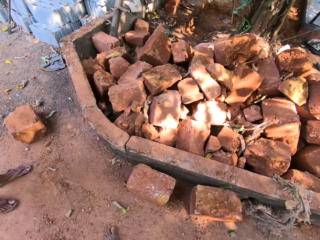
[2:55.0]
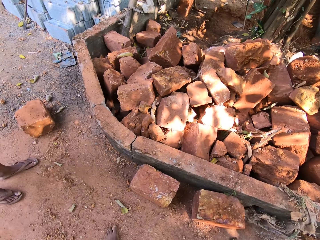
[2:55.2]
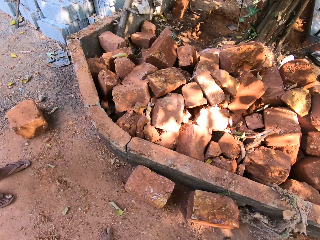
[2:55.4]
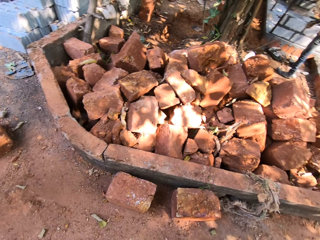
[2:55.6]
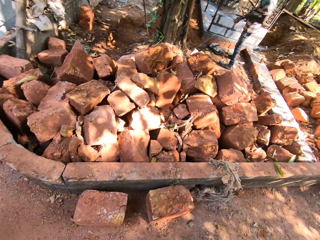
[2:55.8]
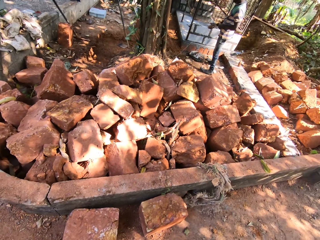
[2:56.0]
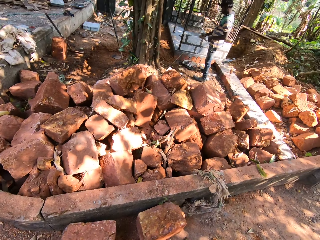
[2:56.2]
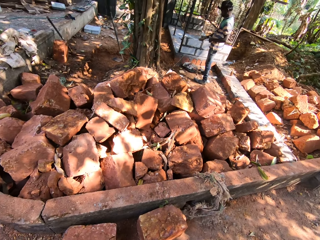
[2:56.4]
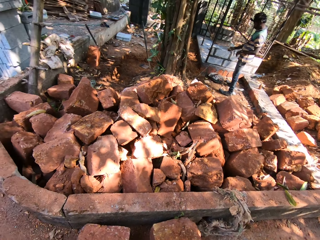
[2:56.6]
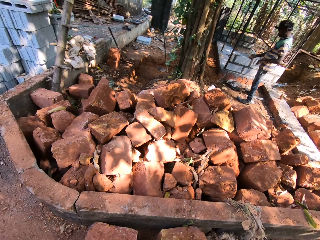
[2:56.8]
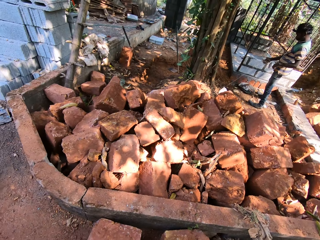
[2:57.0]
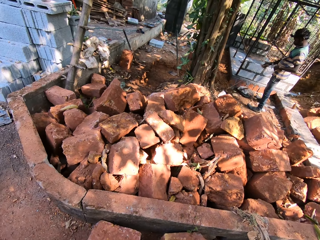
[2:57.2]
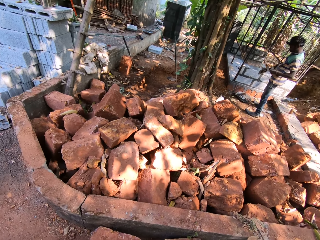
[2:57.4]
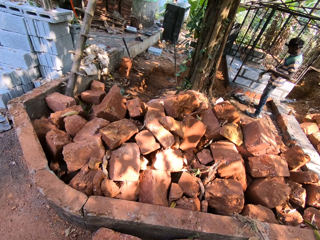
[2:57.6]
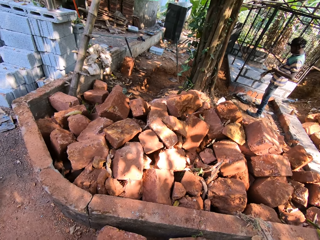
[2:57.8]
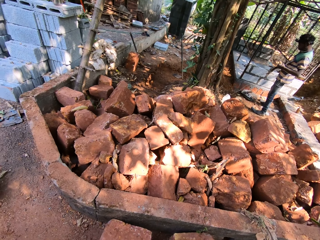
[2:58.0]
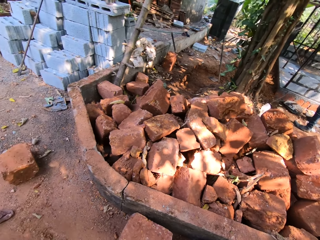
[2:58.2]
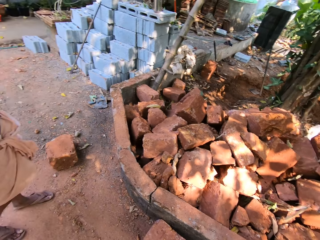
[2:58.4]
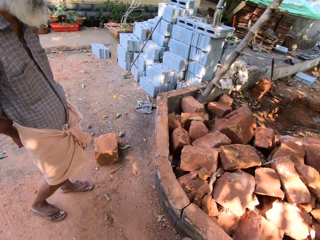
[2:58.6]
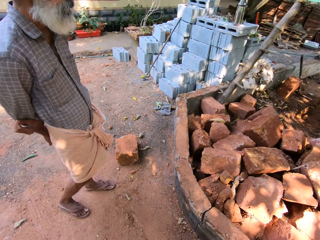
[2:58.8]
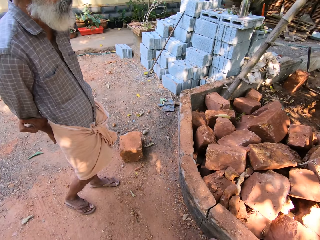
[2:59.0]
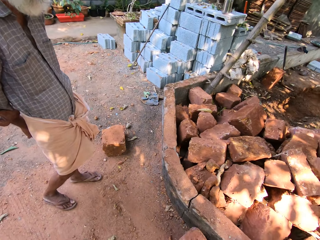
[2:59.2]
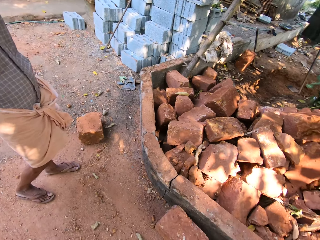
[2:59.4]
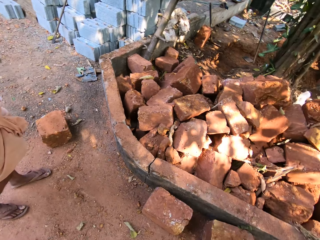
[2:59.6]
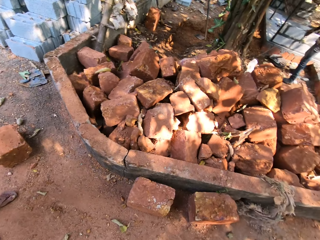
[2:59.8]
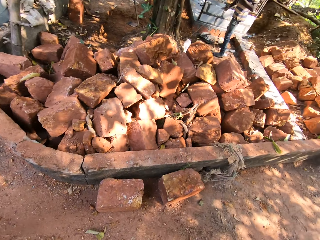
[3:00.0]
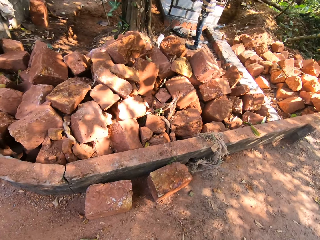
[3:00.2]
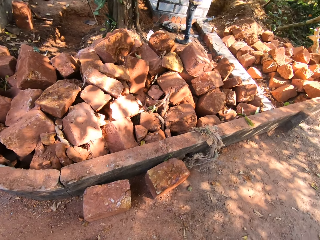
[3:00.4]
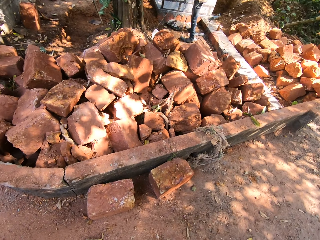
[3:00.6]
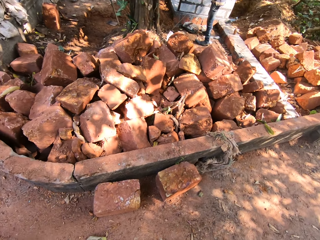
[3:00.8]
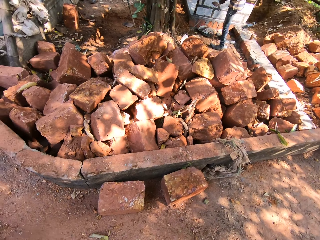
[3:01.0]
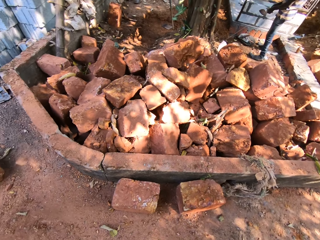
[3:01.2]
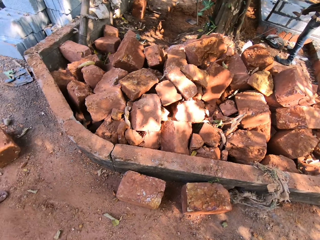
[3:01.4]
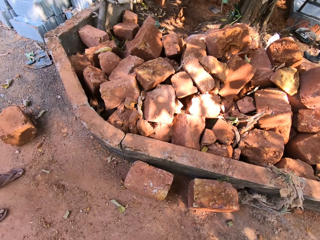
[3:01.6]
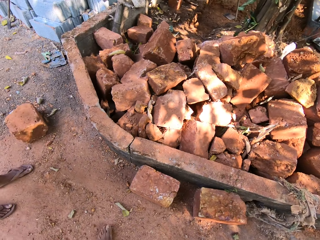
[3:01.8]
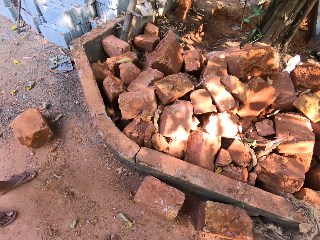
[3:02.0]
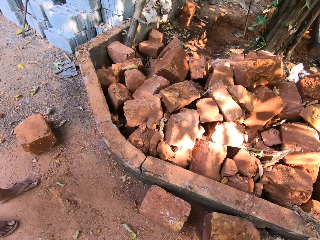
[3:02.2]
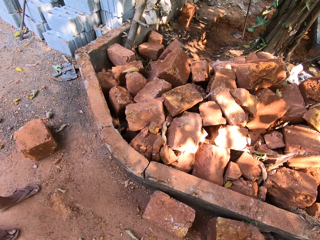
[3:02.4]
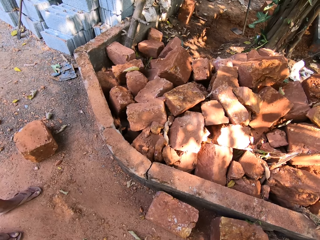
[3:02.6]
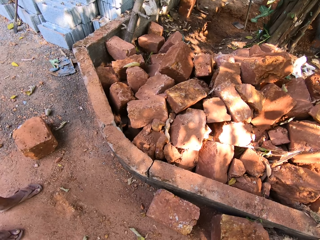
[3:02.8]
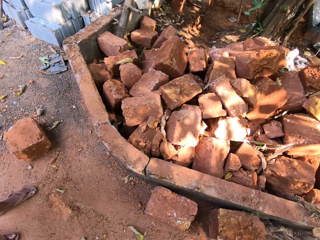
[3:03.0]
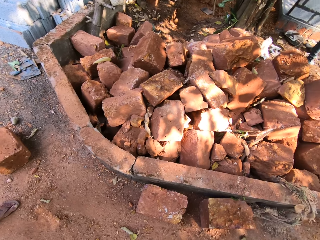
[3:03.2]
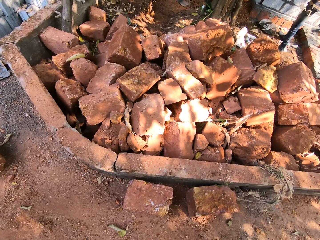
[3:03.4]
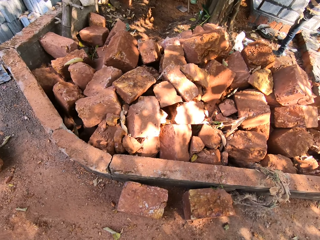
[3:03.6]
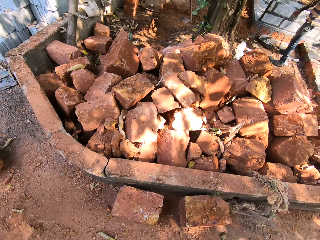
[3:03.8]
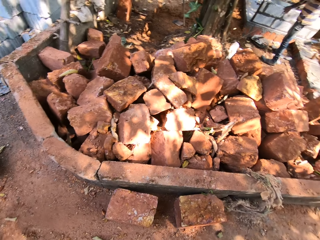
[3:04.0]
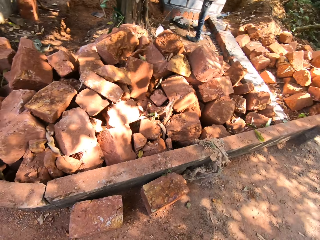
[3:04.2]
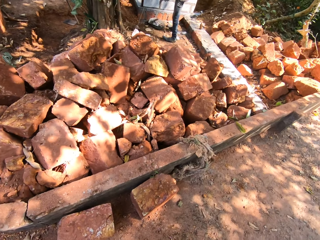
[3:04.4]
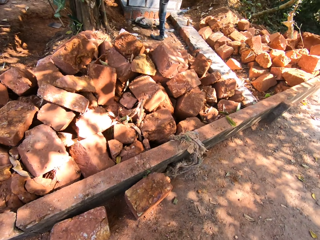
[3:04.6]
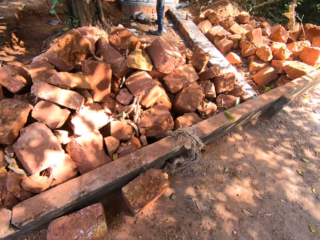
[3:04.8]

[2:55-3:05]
The camera wearer looks at a man. They look at the pile of bricks. The man talks to the camera wearer.

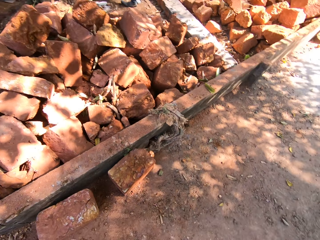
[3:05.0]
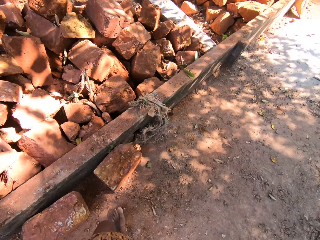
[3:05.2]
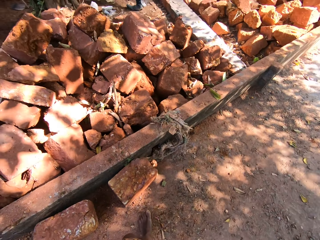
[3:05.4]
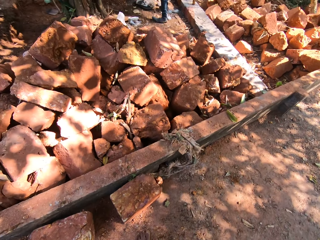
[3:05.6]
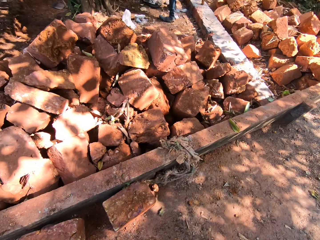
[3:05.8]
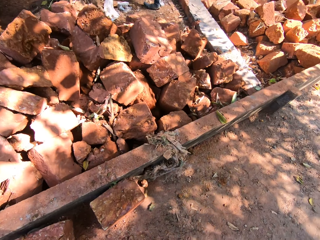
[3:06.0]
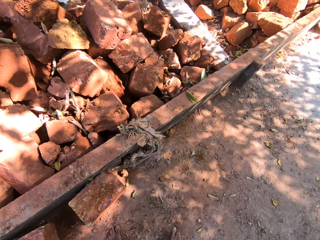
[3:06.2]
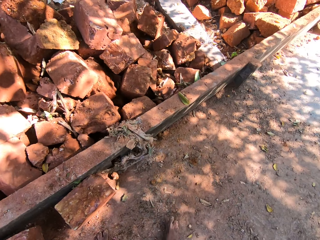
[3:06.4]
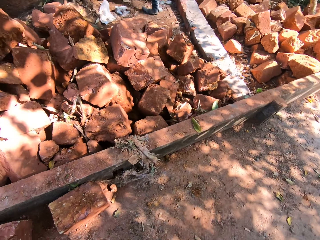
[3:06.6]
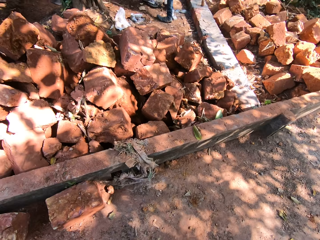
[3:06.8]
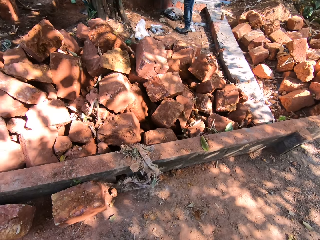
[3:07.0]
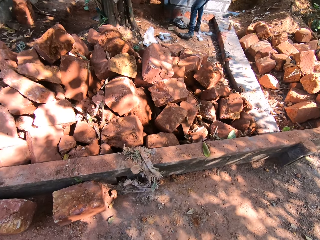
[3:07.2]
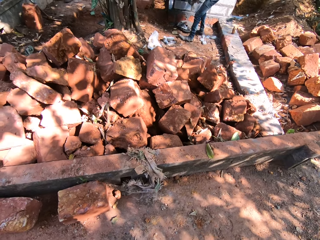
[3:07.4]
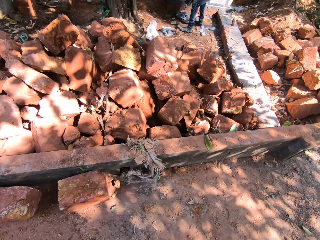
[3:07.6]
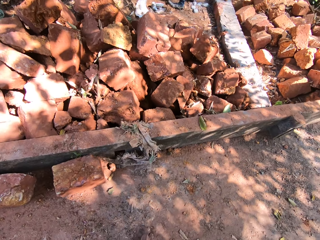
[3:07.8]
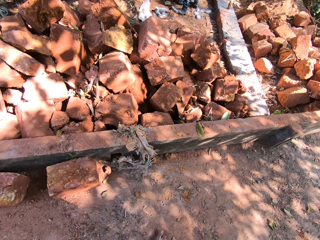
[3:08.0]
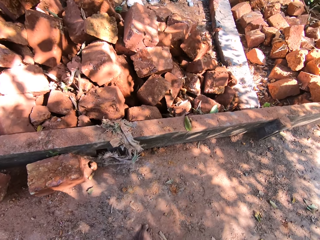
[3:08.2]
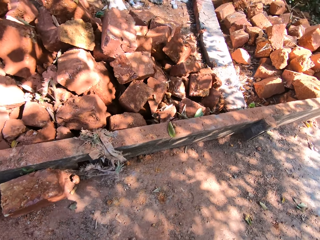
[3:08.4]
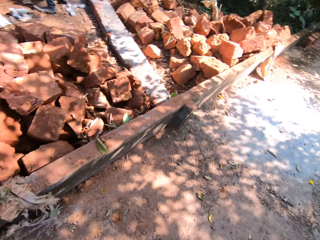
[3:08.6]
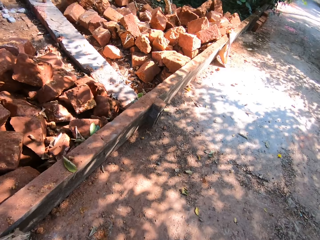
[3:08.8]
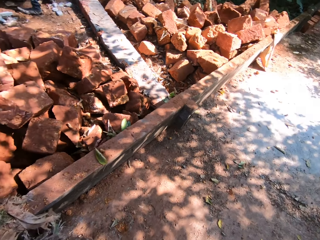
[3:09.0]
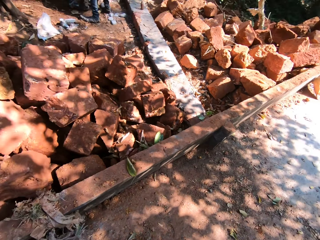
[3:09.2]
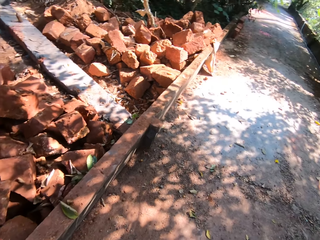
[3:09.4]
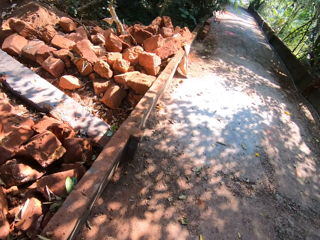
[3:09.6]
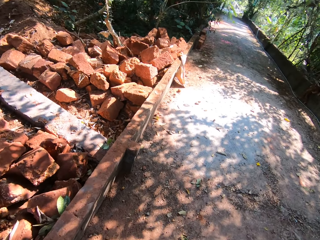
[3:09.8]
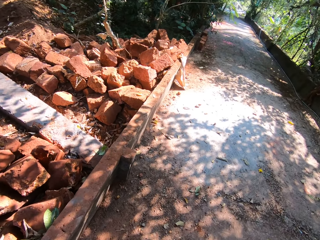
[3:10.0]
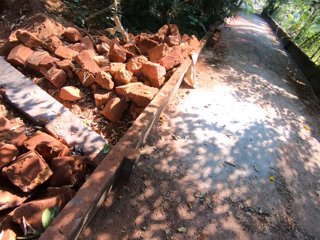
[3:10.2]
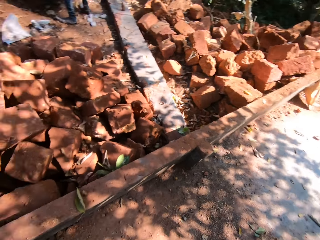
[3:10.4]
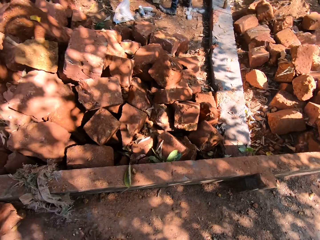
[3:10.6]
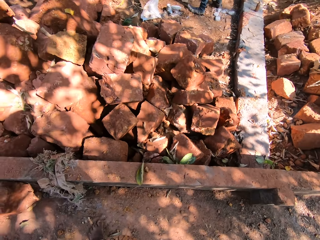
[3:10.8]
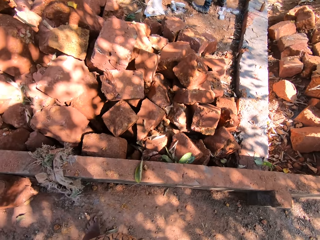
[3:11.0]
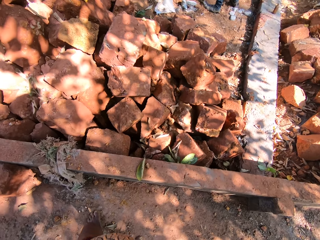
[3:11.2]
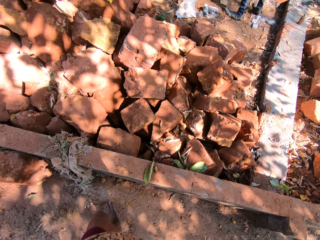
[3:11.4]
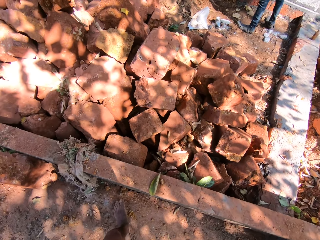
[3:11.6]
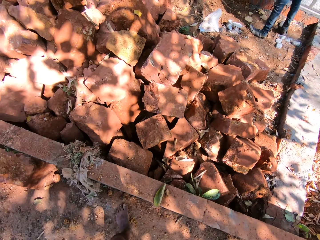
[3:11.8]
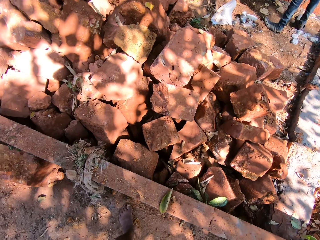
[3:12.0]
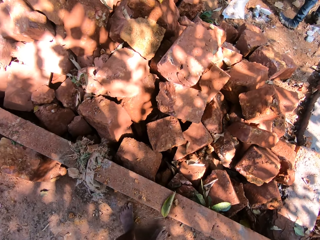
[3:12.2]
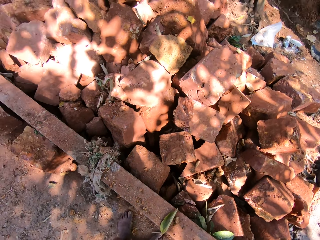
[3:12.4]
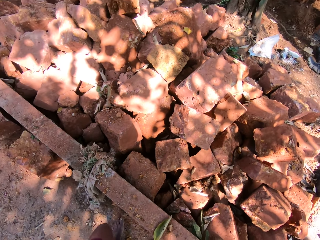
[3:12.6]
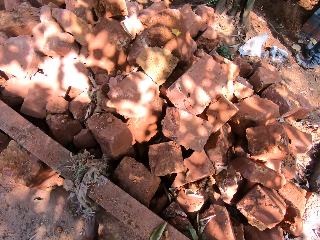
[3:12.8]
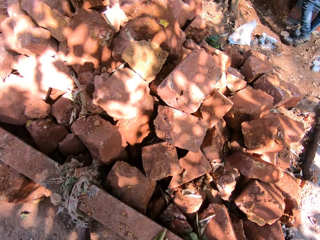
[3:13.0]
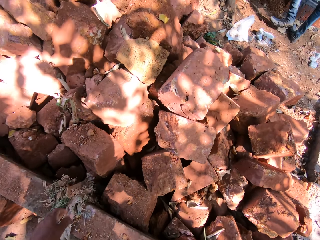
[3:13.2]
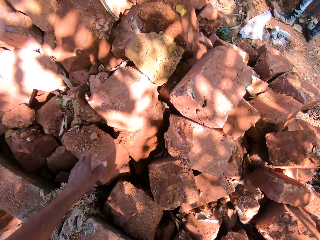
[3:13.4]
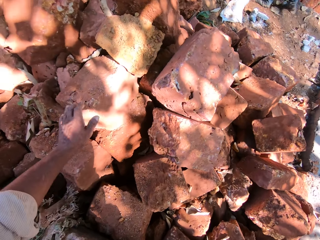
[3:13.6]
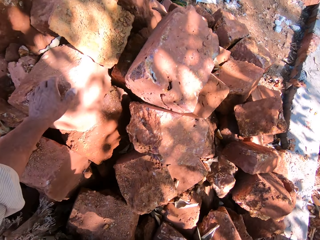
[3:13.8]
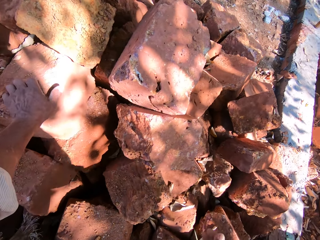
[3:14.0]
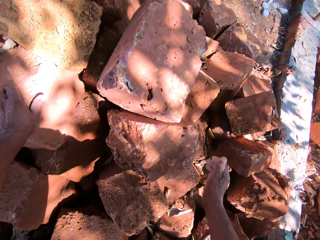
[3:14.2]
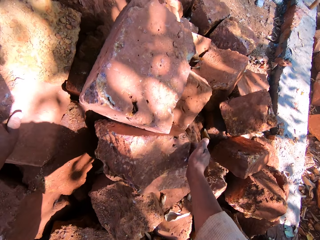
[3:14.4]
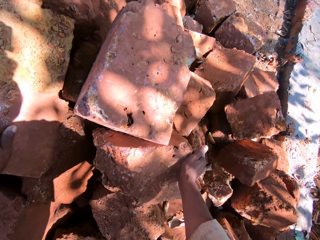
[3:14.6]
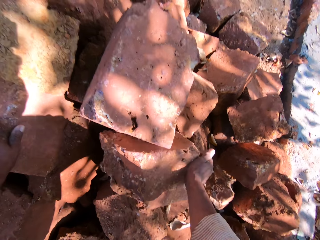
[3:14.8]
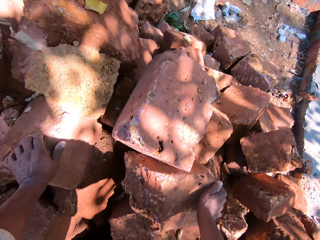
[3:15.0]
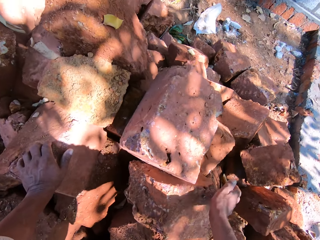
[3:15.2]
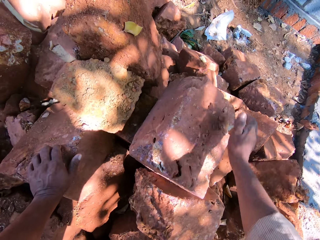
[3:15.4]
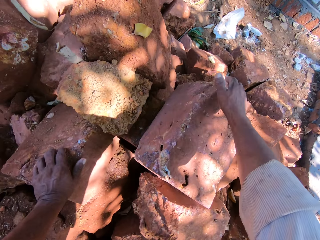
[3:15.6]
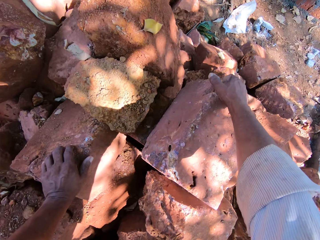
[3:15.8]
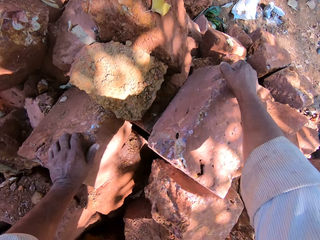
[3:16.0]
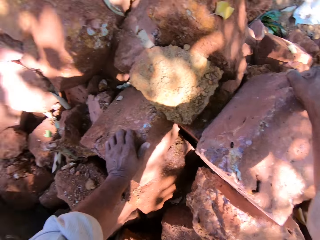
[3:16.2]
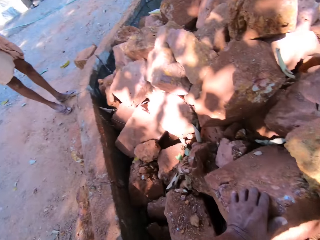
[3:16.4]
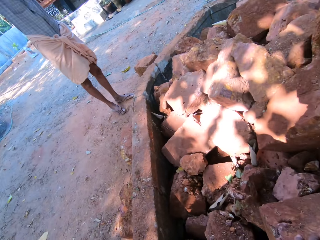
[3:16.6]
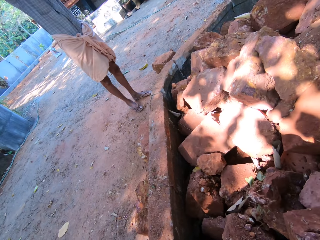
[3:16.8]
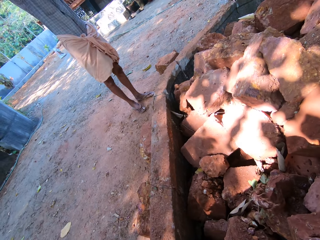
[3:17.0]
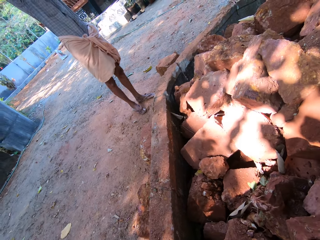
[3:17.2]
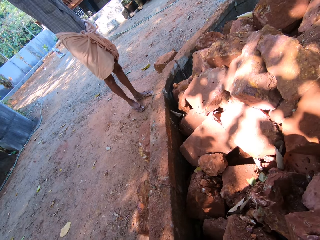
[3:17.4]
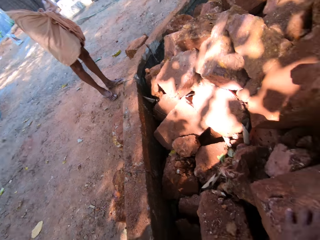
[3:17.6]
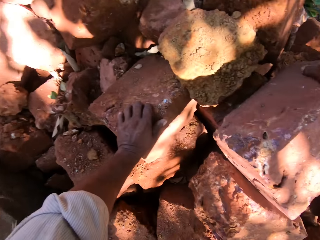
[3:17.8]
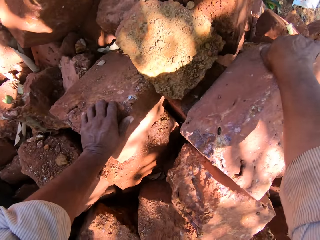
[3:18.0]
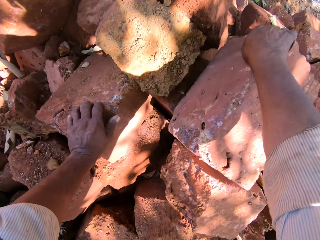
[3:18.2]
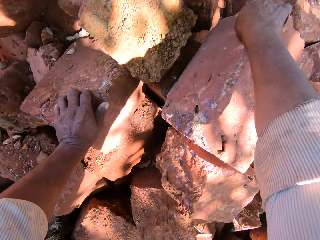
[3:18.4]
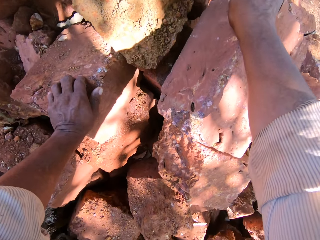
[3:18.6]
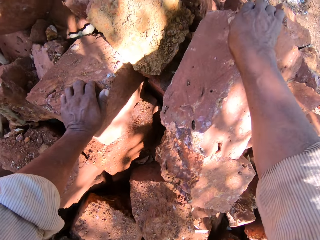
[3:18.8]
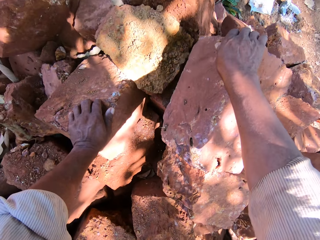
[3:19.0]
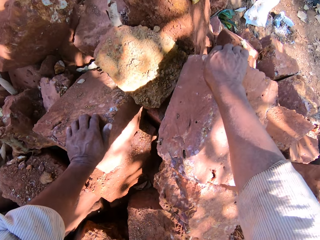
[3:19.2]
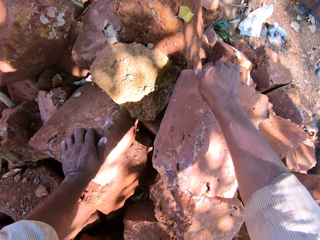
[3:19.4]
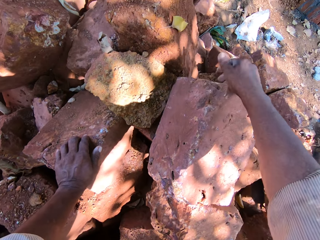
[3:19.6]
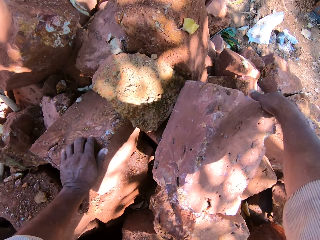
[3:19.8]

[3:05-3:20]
The camera wearer looks to his right. He moves closer to the pile of stones or bricks. He talks. He looks to his right. He looks at the pile. He places his left hand on a stone on the pile on the ground. He places his right hand on a stone on the pile on the ground. He moves a stone or brick on the pile on the ground with his right hand. He holds the stone with his right hand. He looks at a man. The man talks to the camera wearer. The camera wearer talks to the man. He moves a brick with his right hand.
